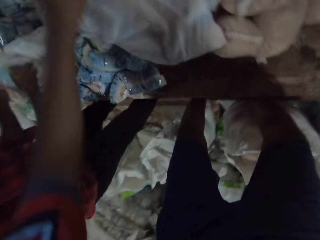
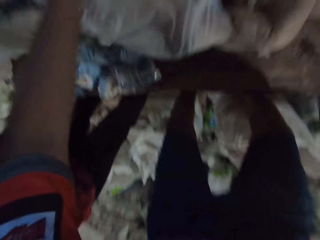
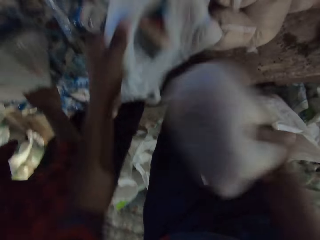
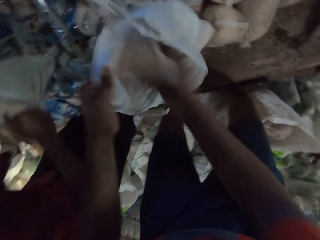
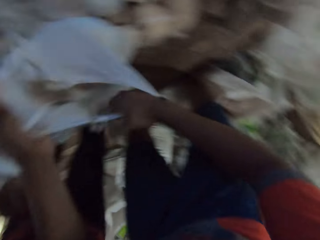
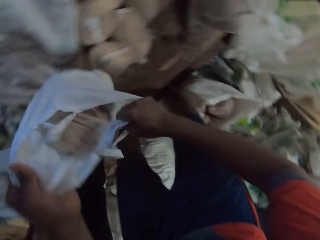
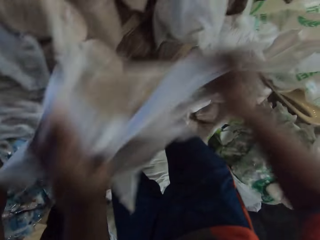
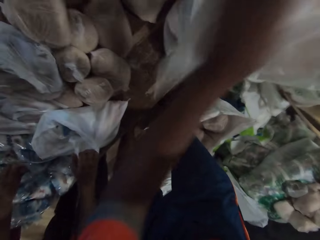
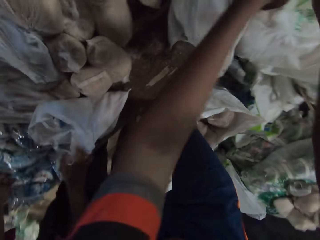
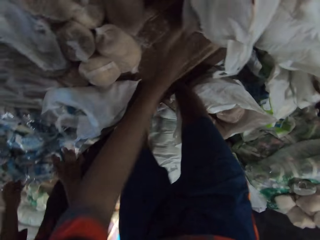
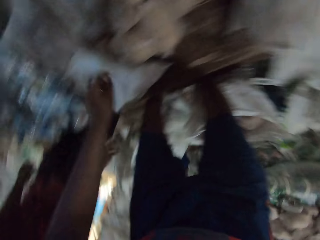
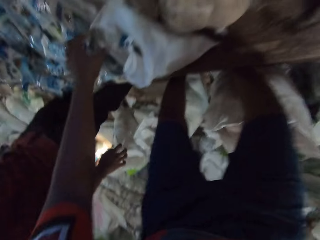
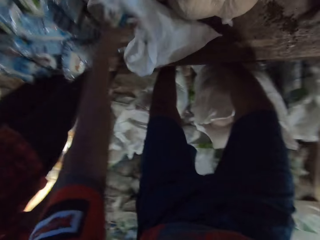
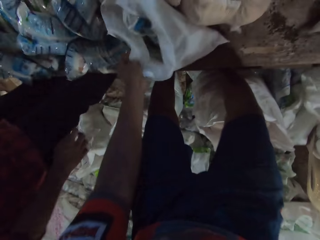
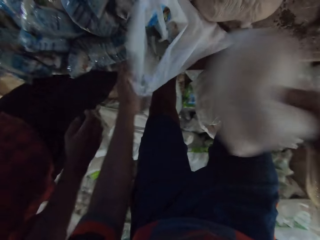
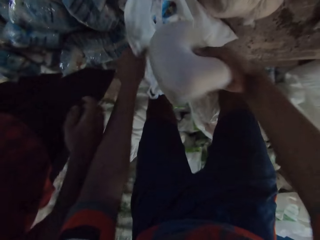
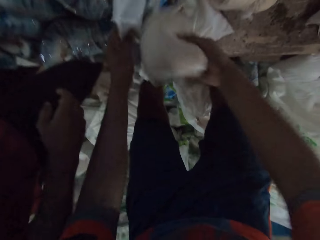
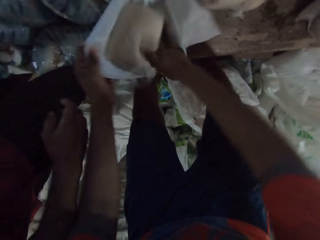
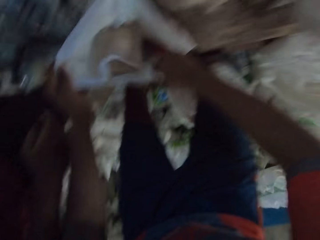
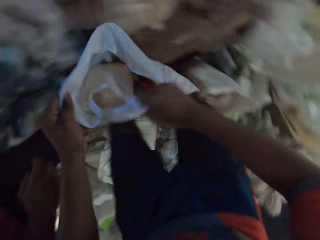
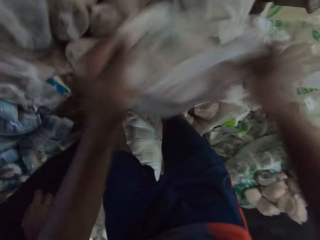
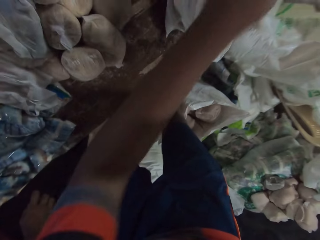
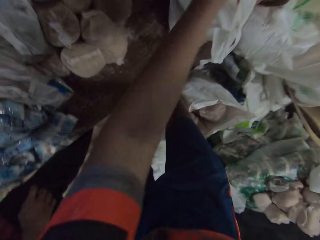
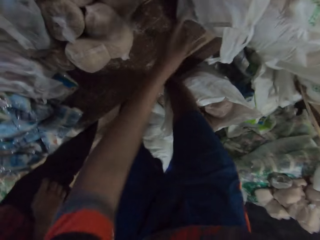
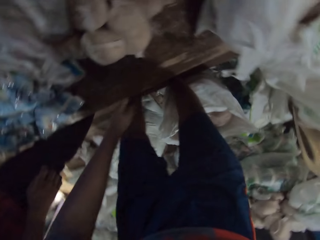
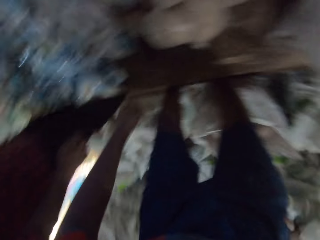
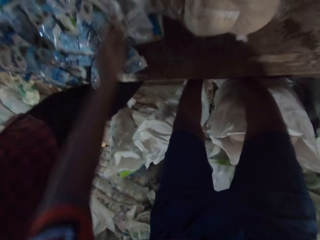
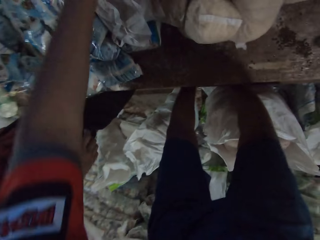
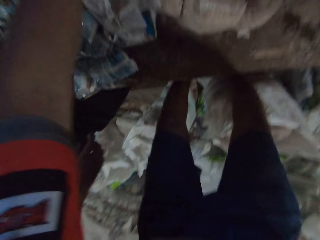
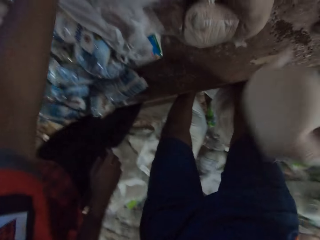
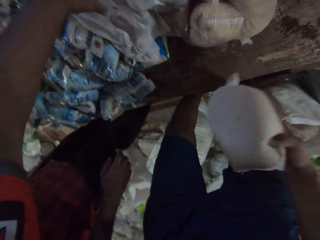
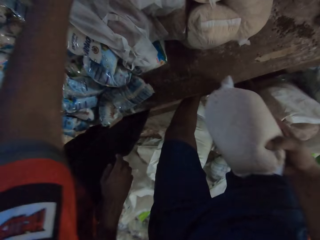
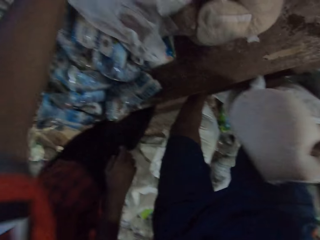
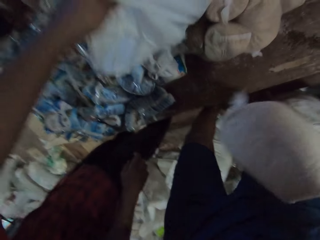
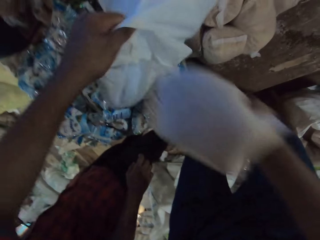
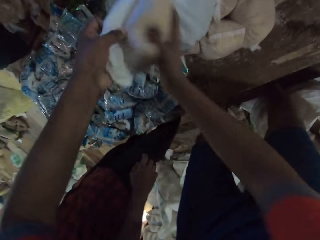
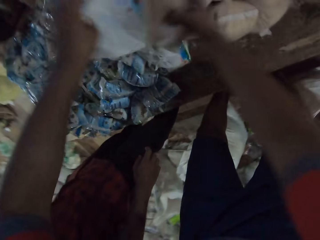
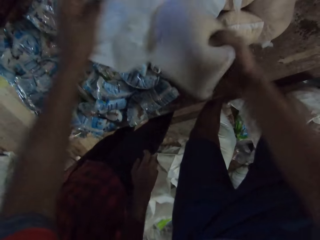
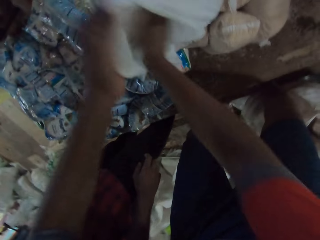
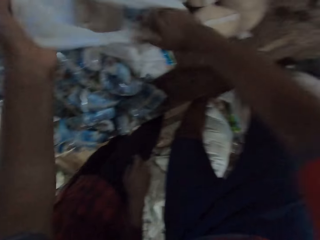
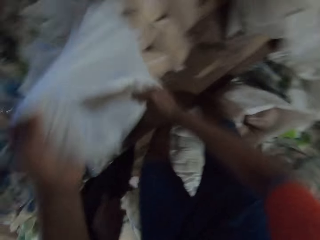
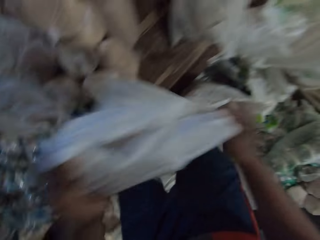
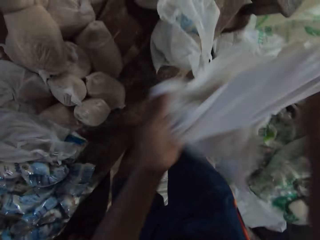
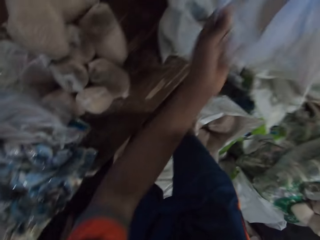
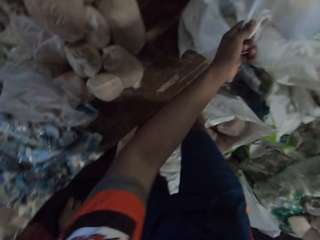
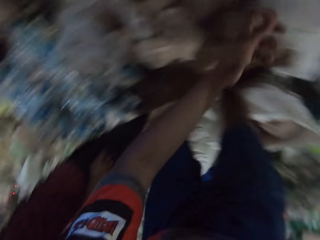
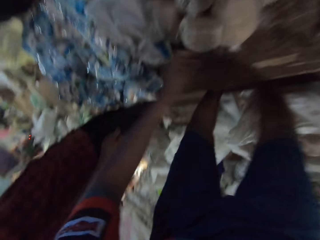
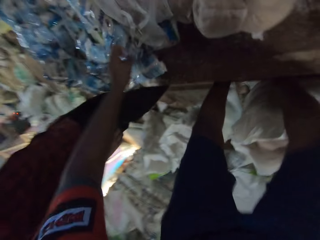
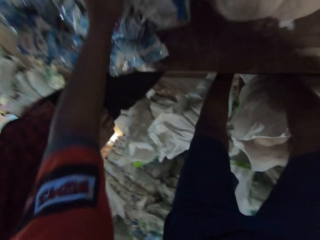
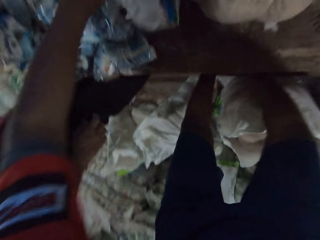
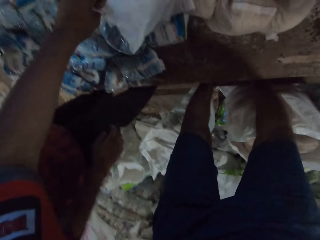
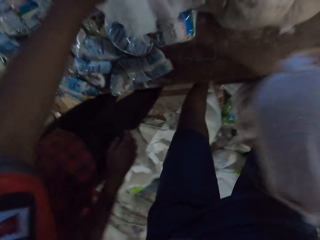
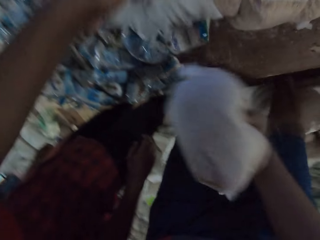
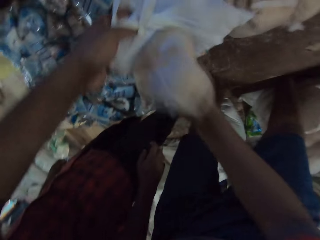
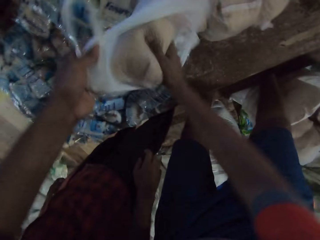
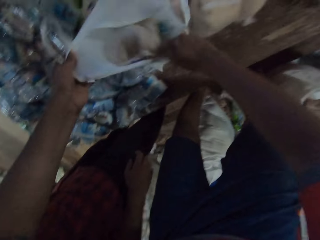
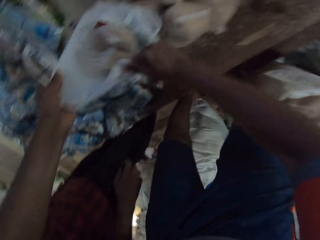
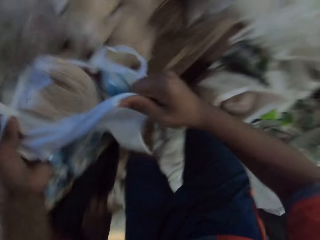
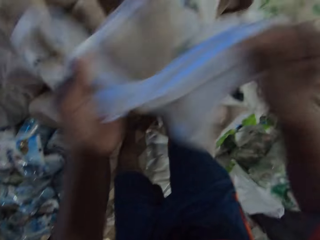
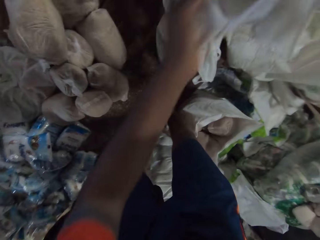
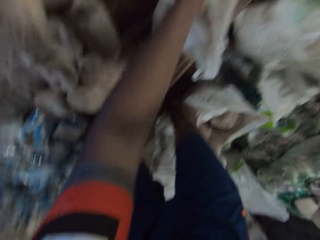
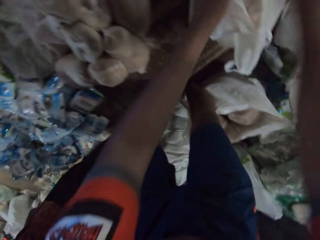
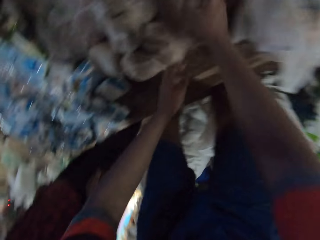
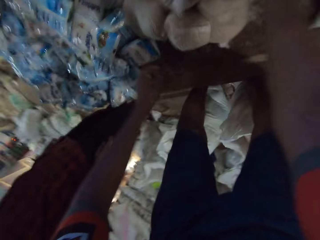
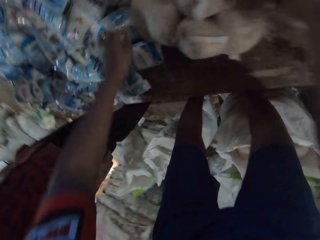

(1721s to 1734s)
The man puts a pack of salt in a plastic bag with his right hand. The camera wearer picks up the plastic bag from the table with his left hand. He puts the pack of flour or sugar in the plastic bag with his right hand. The man moves the plastic bag on the table with both hands. The camera wearer moves the plastic bag on the table with both hands. He picks up the plastic bag from the table with his left hand. He puts a pack of flour in the plastic bag with his right hand. He moves the plastic bag on the table with both hands. He throws the bag of sugar away. He picks up a plastic bag from the table with his left hand. He puts a pack of flour in the plastic bag with his right hand. He moves the plastic bag on the table with both hands. He picks up a plastic bag from the table with his left hand, puts a pack of flour in the plastic bag with his right hand, and moves the plastic bag on the table with both hands.

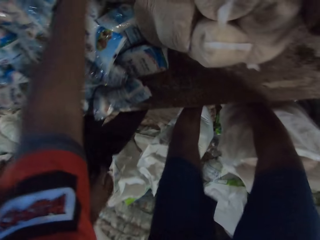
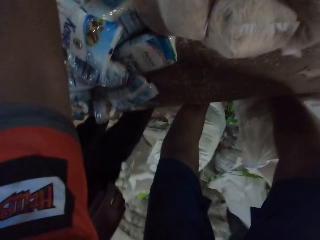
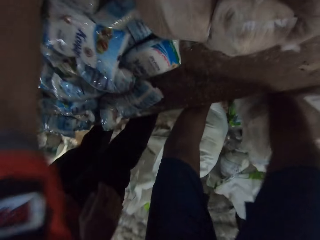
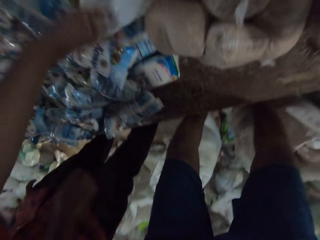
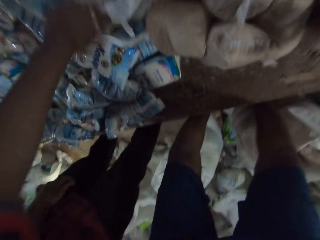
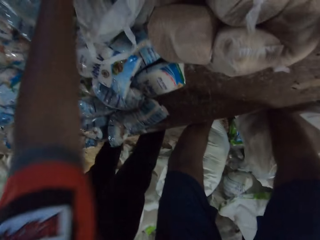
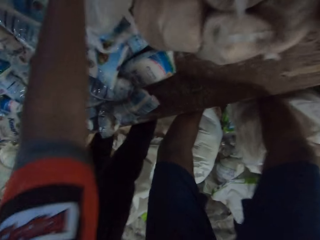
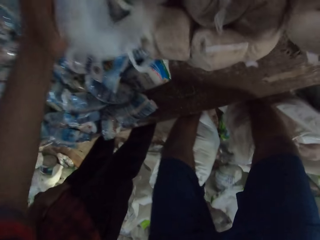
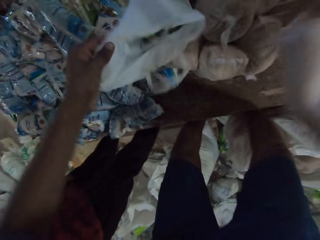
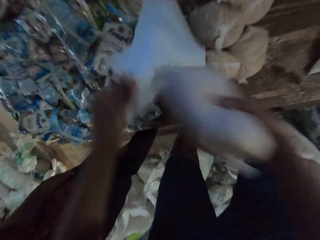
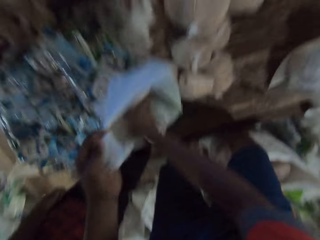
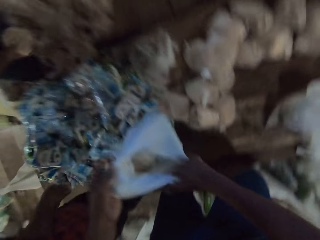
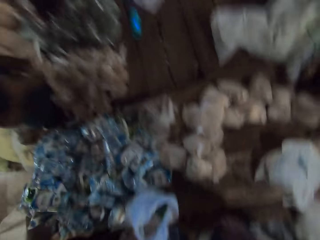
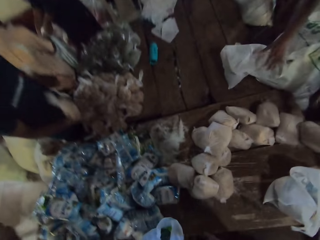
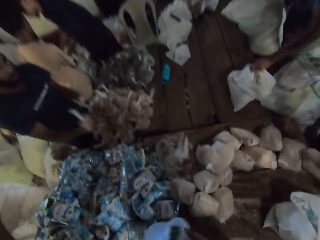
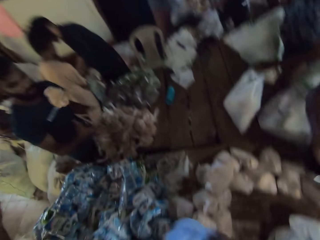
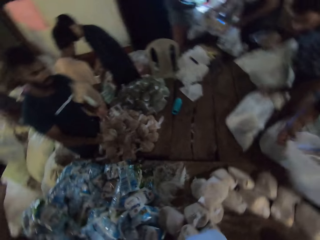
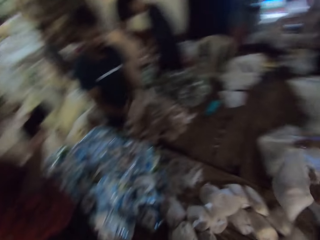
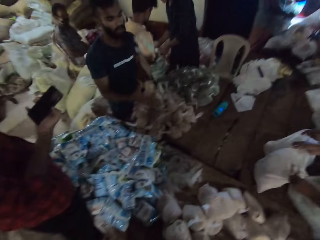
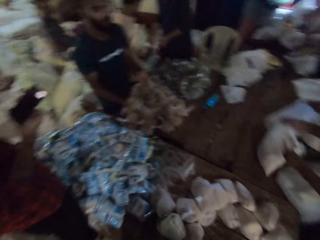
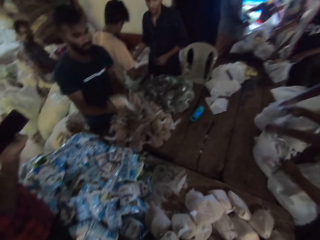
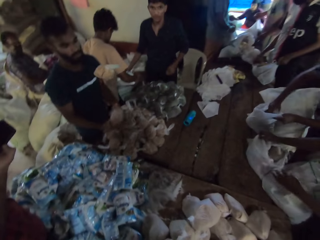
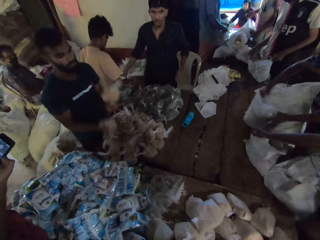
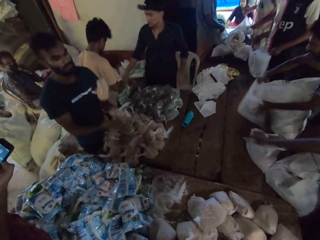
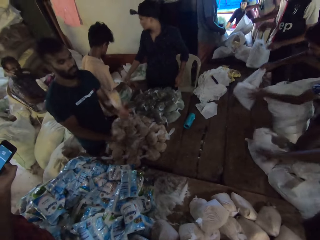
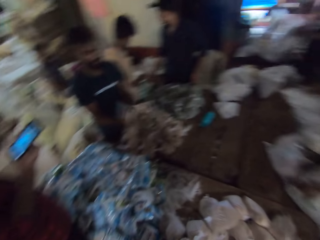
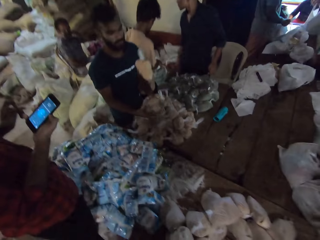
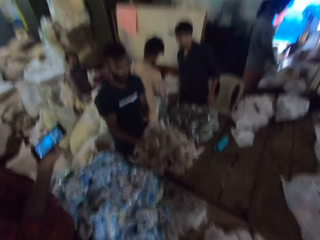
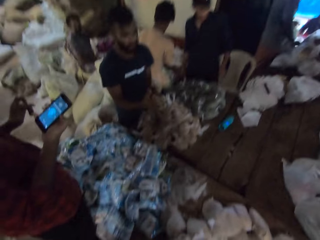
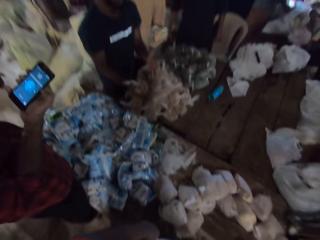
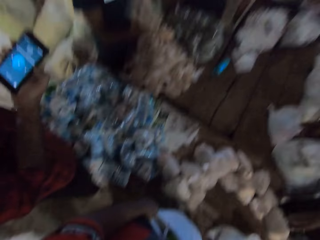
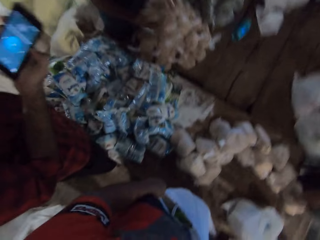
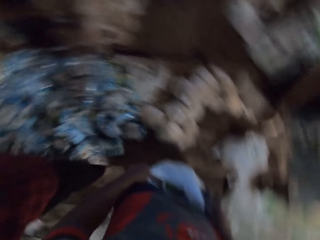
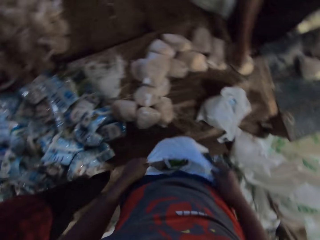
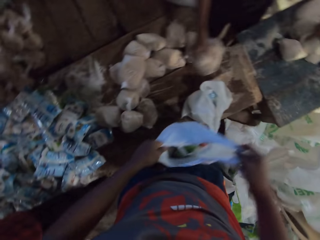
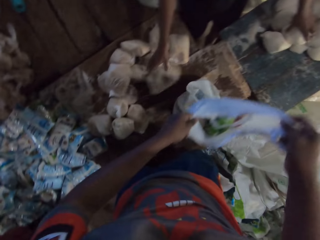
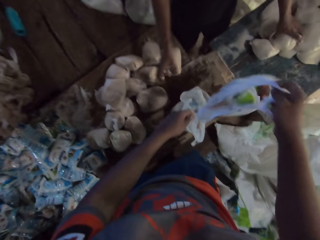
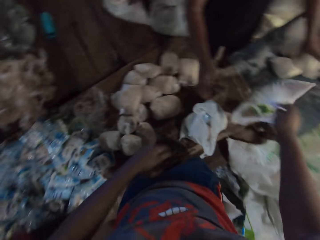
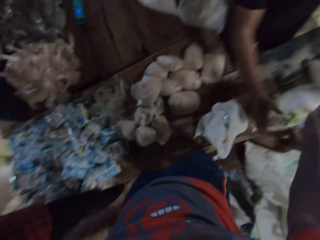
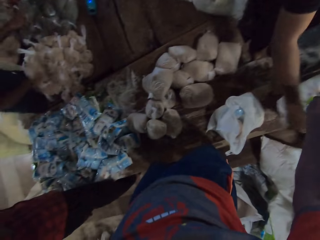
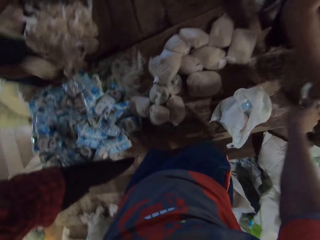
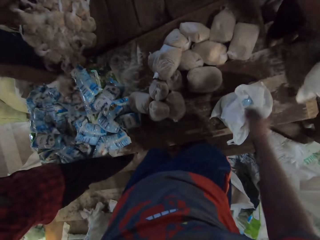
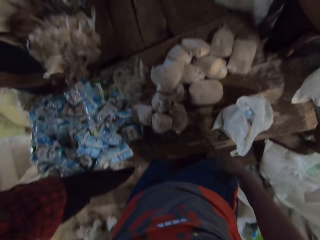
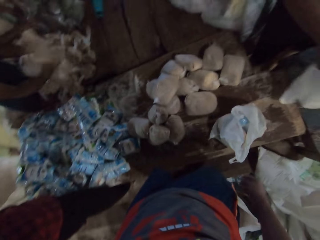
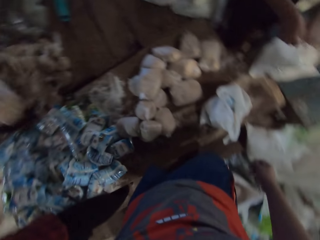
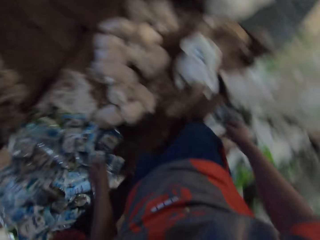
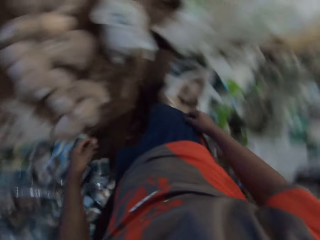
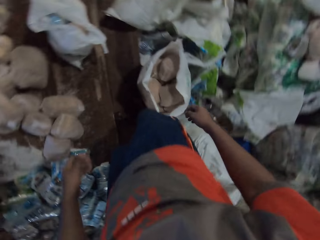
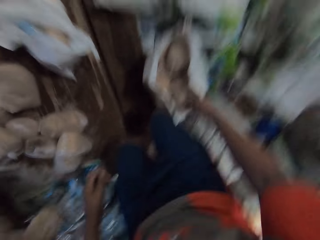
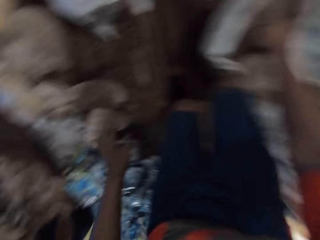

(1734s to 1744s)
The camera wearer picks up a plastic bag from the table with his left hand. He picks up a pack of flour from the table with his right hand. He puts the pack of flour in the plastic bag with his right hand. A man juggles some packs of yeast in both hands. Another man juggles some packs of yeast in both hands. A third man moves the plastic bag with both hands. Another man operates a phone with his right hand. The camera wearer looks around. Another man ties a plastic bag with both hands. Another man moves the plastic bag with both hands. The camera wearer moves the plastic bag on the table with both hands. The third man picks up the plastic bag with both hands.
